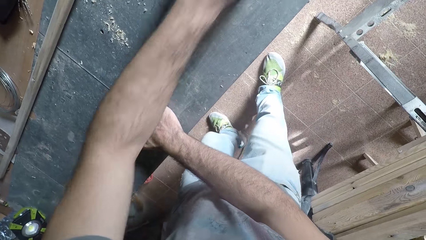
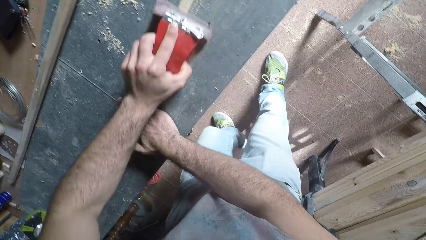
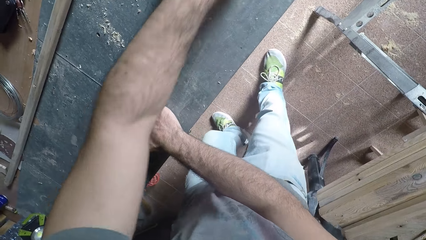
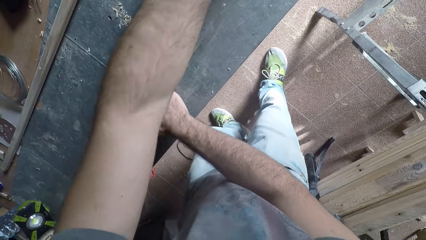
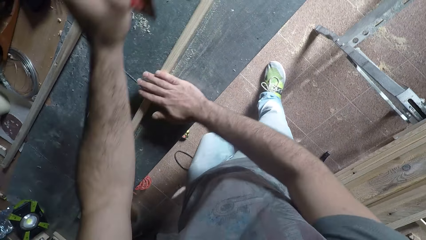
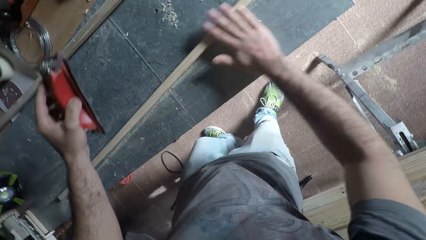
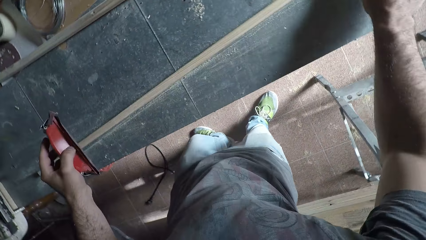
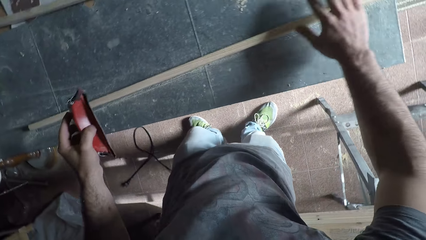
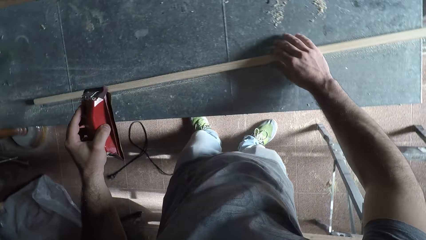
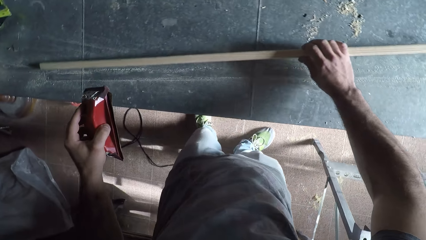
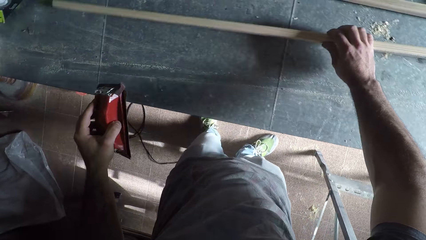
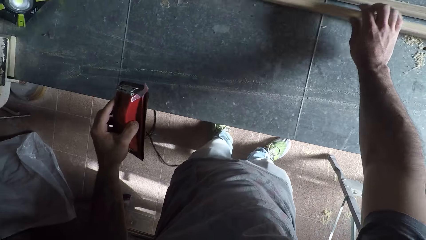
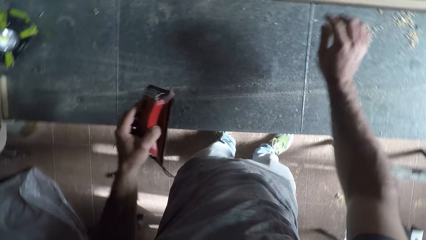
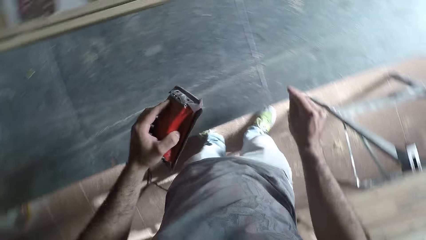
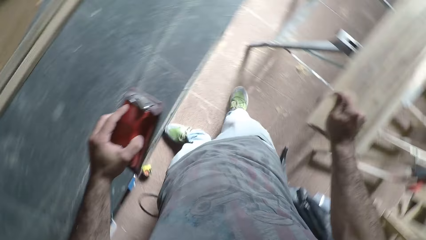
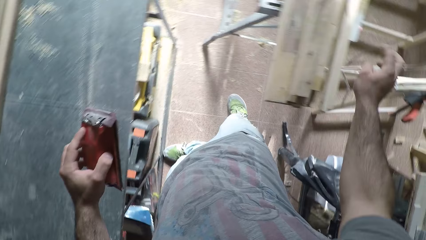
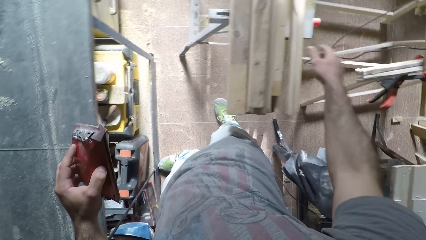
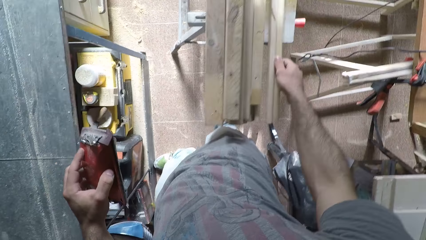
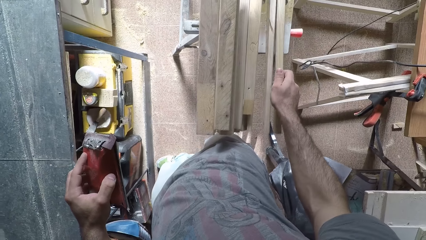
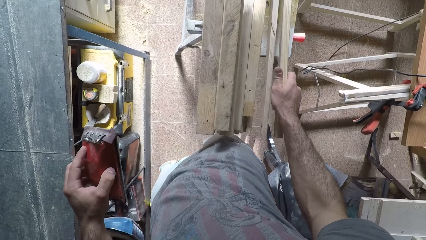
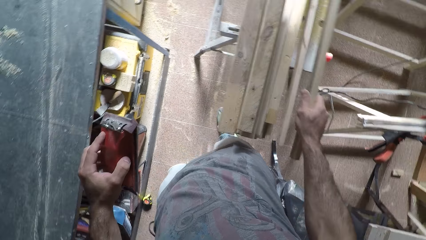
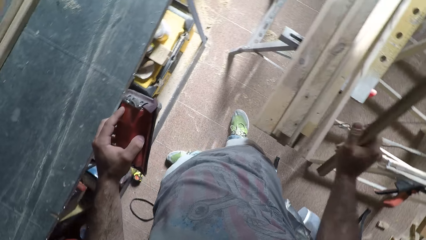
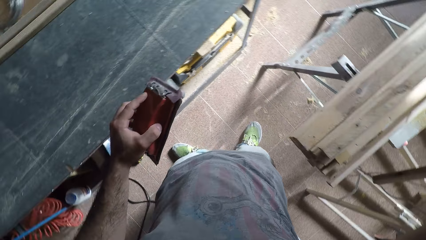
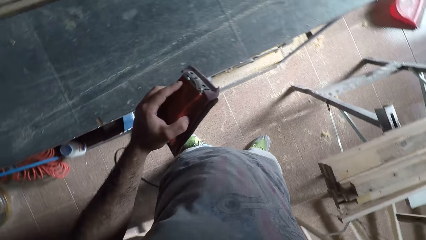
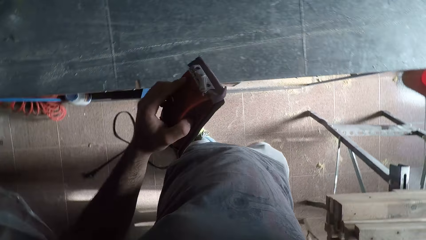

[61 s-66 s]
The camera wearer smoothens the wood using the left hand. They lift the sandpaper from the wood. They hold along the upper wood surface with the right hand. They shift the wood to the edge of the bench. They turn to the other side of the bench. They stretch the right hand towards other pieces of furniture woods. They lift one of the woods.

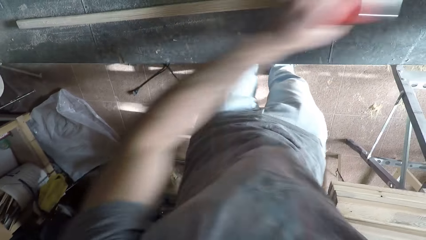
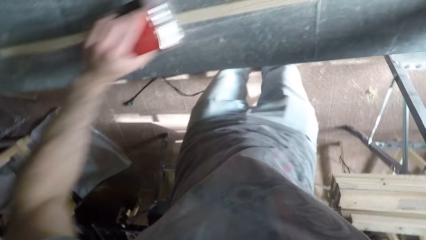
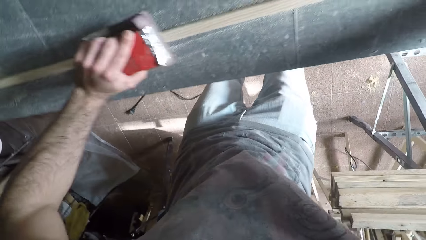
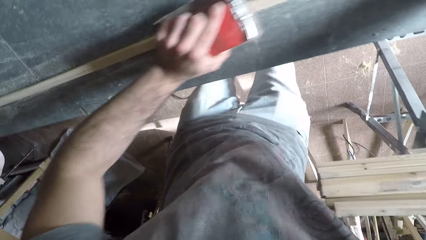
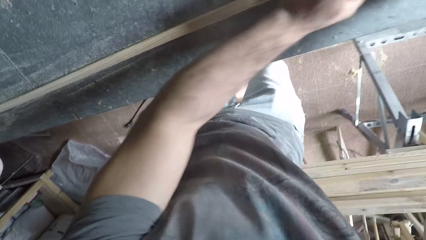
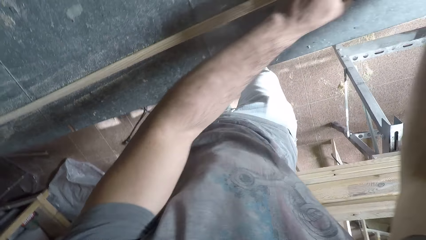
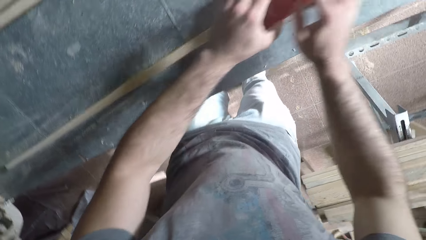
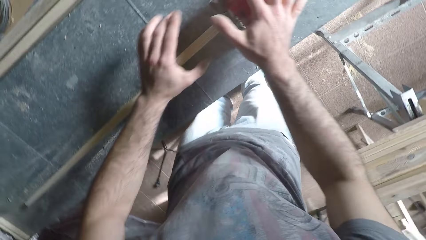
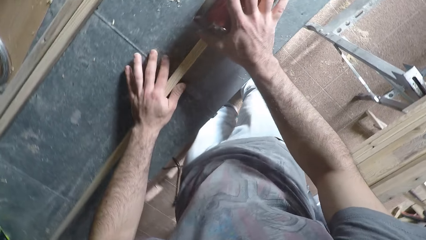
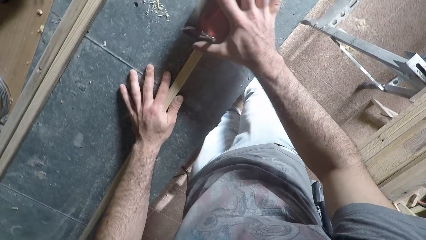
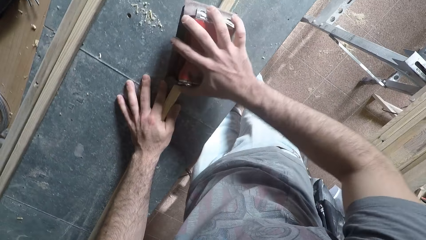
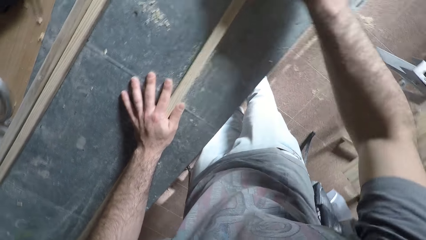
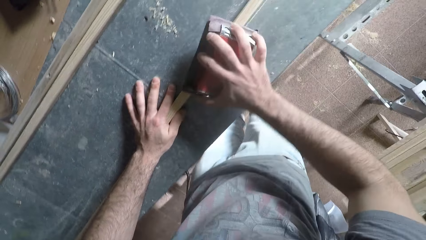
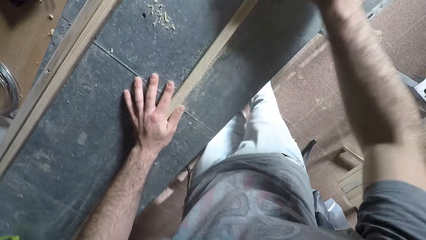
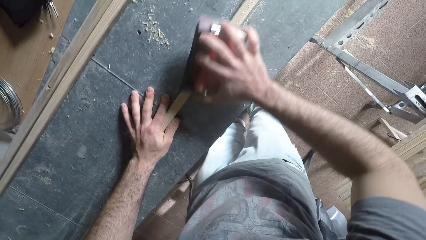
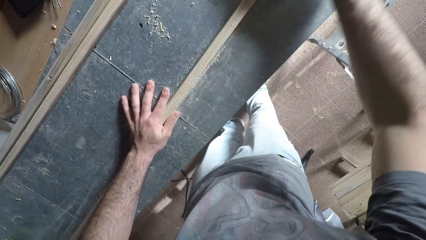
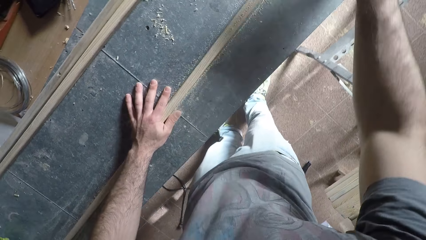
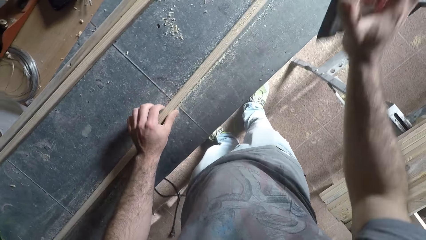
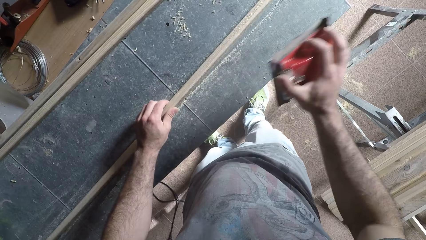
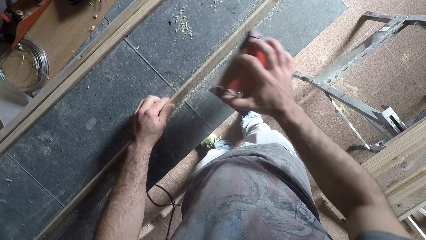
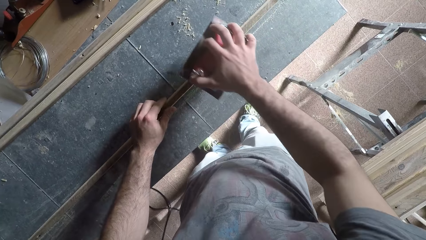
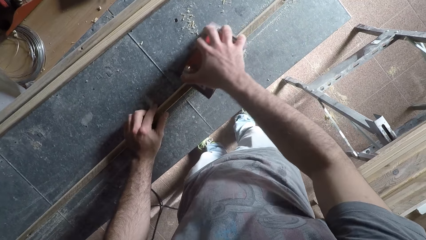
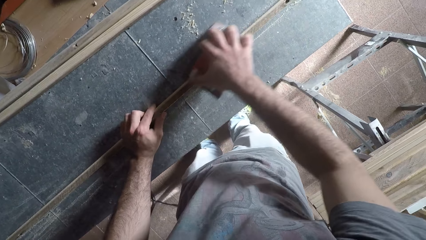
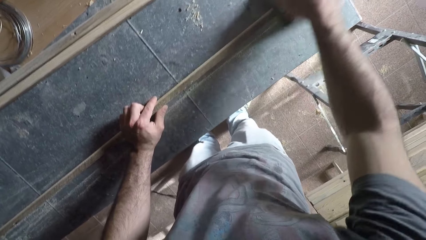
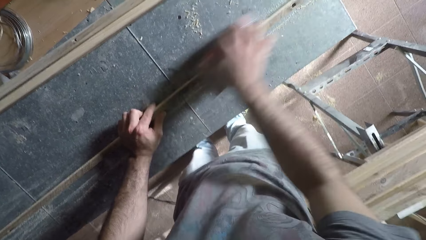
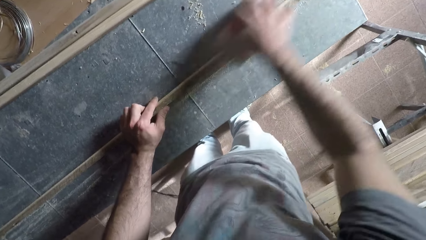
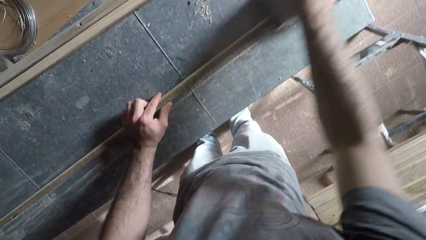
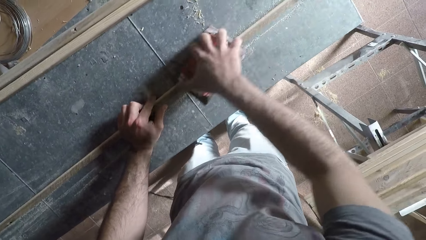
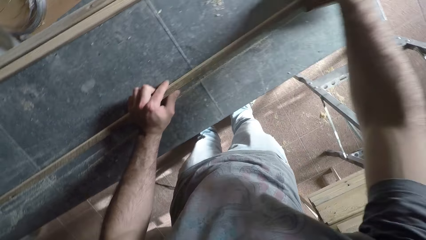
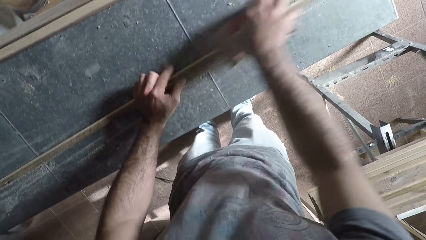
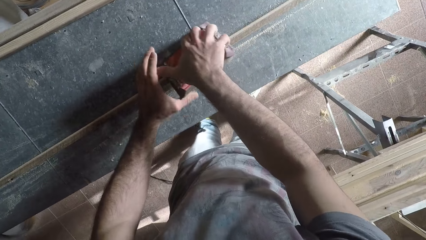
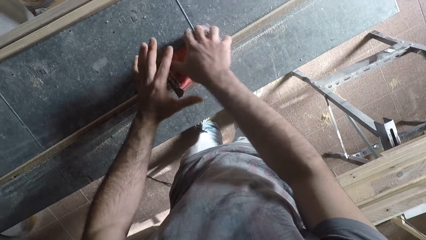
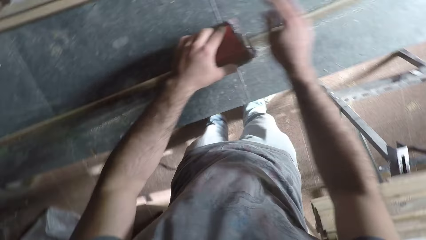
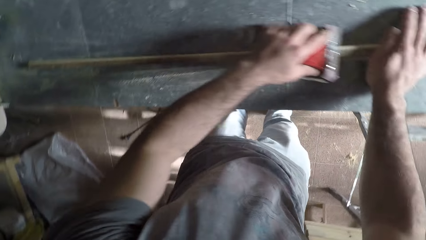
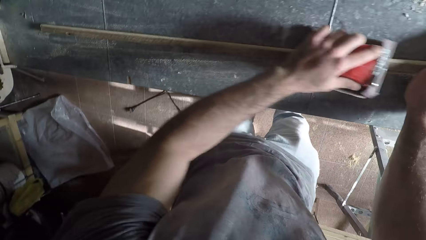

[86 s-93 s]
The camera wearer passes the hand sander or sandpaper from left to his right hand. He smoothens the wood with the hand sander in his right hand. He holds the wood with the left hand. He lifts the sandpaper from the wood. He changes the position of the wood on the table with his left hand. He smoothens the wood with the hand sander in his right hand. He places the sandpaper on top of the furniture wood. He passes the hand sander from right to his left hand.

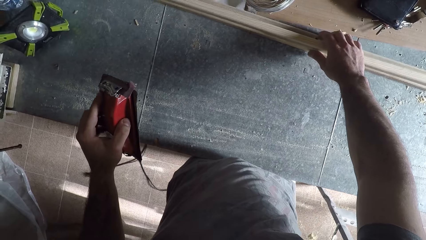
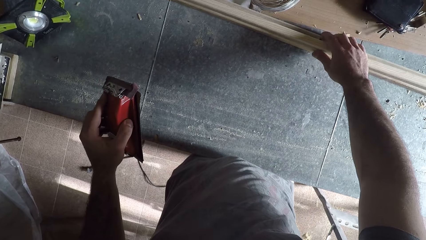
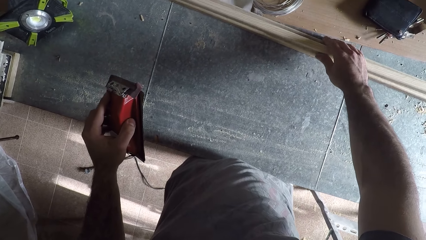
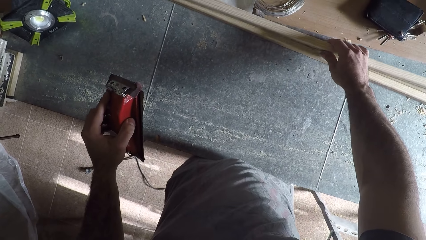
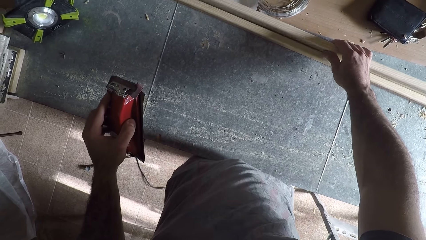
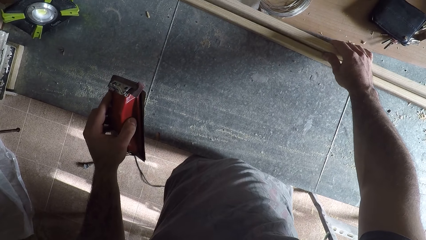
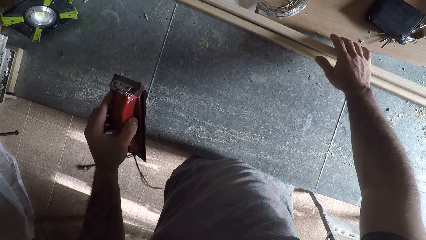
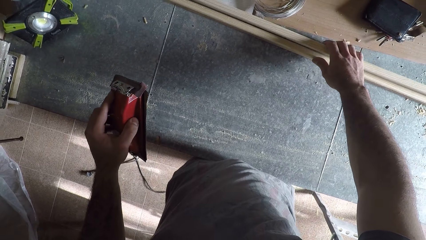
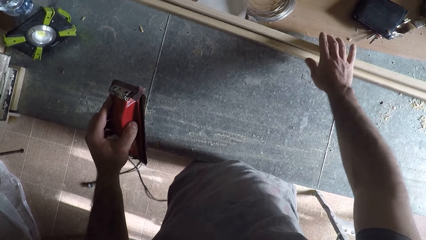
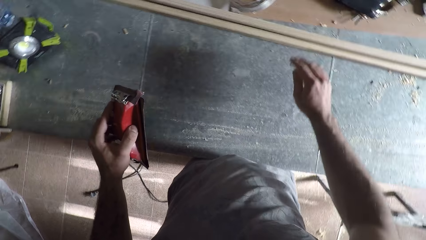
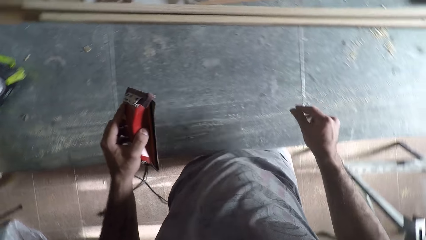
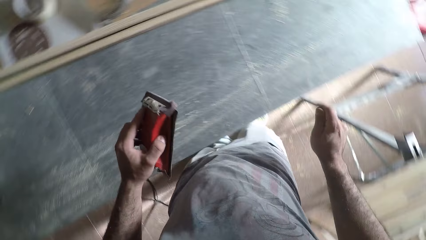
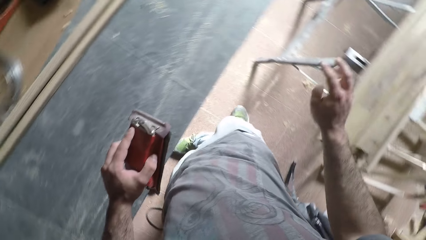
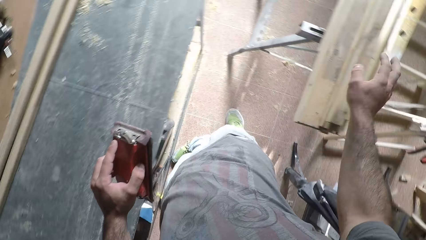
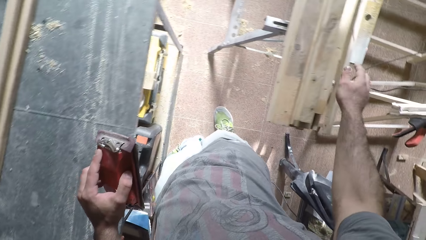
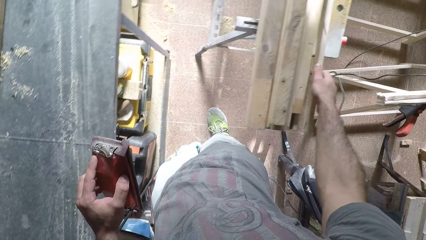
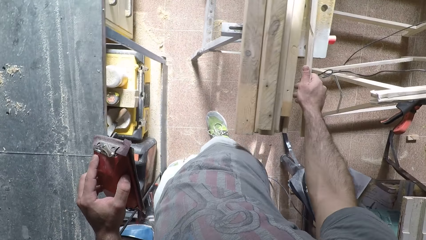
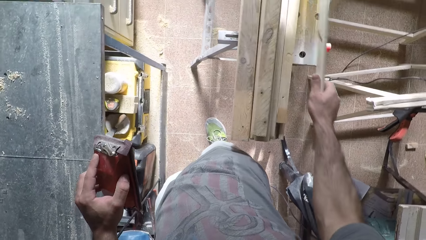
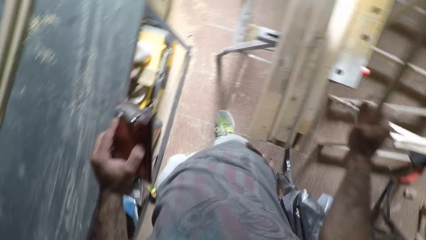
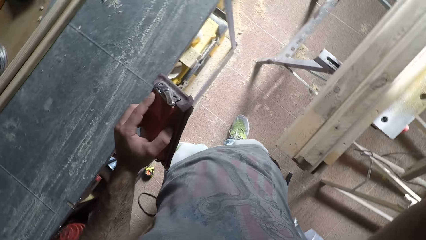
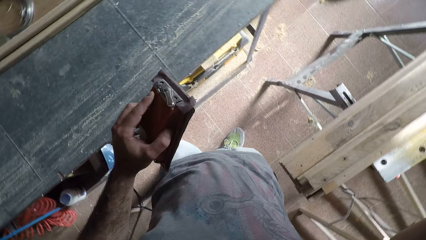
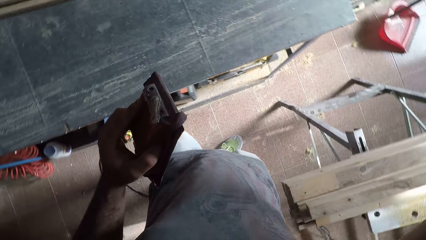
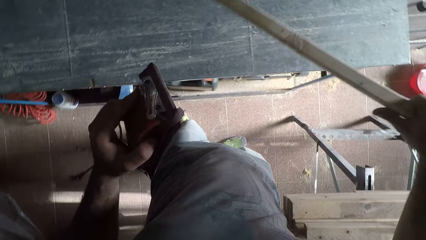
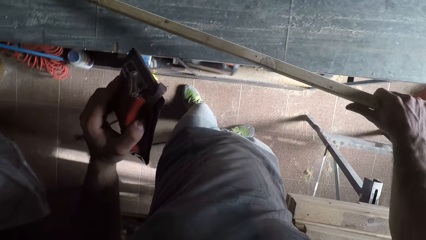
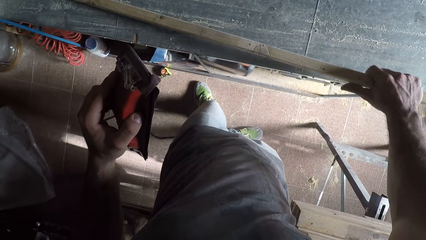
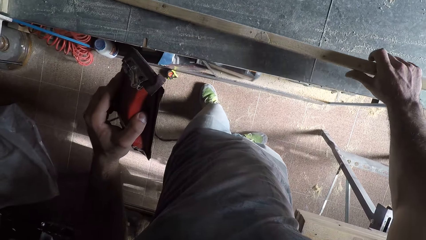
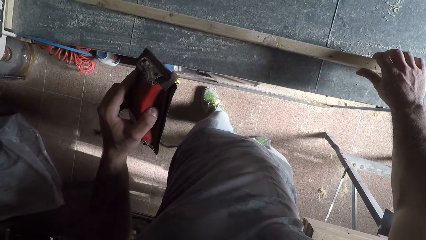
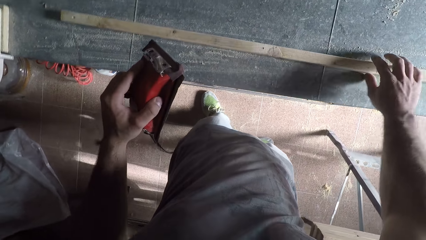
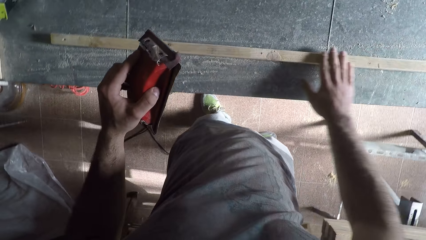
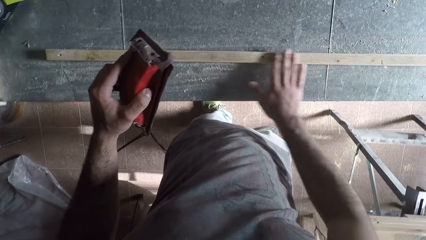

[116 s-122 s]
The camera wearer aligns the piece of wood with other pieces on the bench edge. They turn to the other side of the bench. They stretch the right hand towards other pieces of wood. They pick another piece of wood from a stack of woods behind them with their right hand. They turn back to the bench with the piece. They drop the piece of wood on the table.
